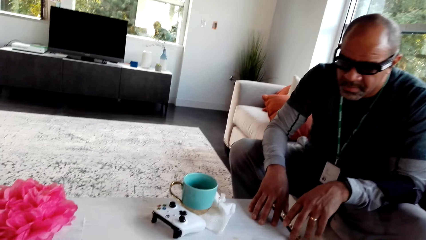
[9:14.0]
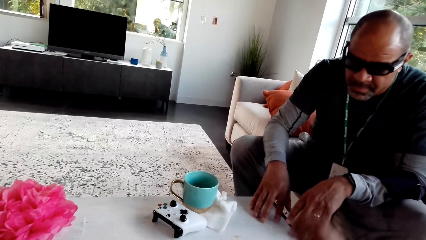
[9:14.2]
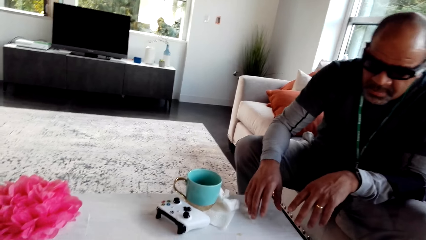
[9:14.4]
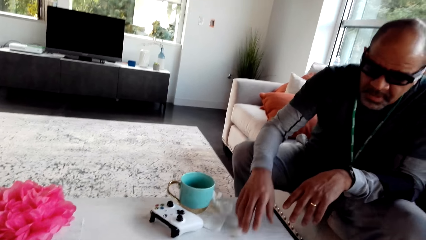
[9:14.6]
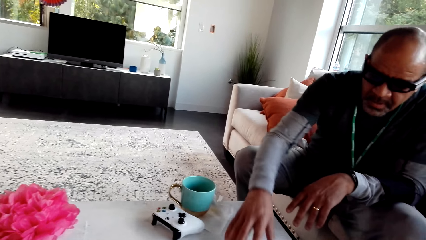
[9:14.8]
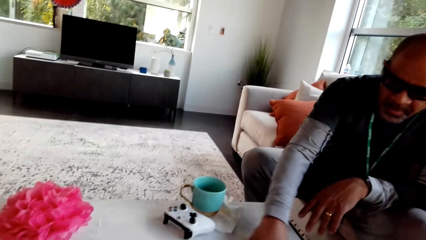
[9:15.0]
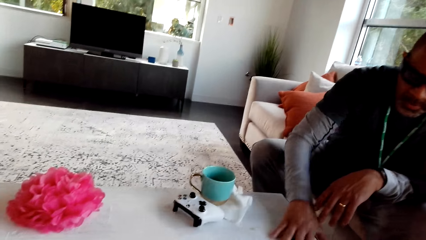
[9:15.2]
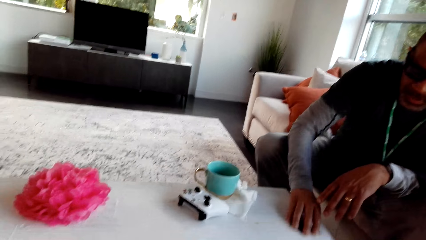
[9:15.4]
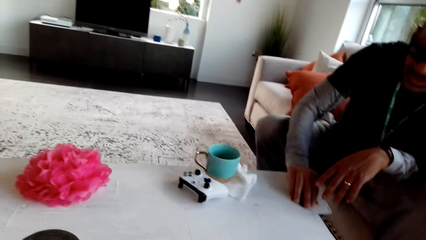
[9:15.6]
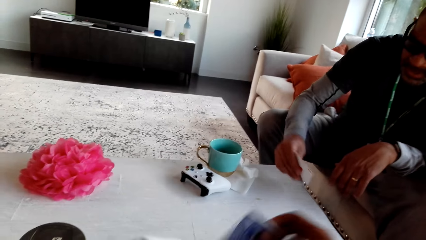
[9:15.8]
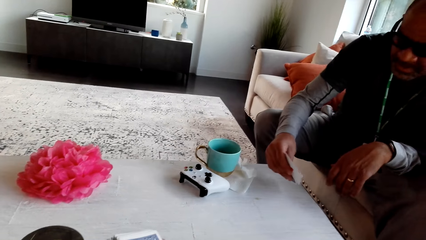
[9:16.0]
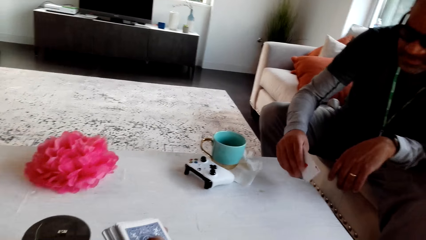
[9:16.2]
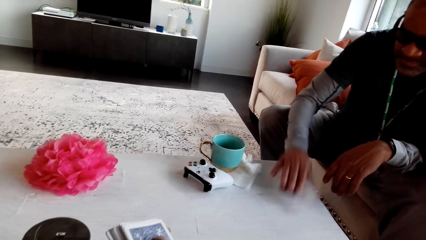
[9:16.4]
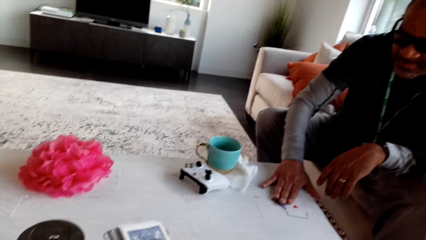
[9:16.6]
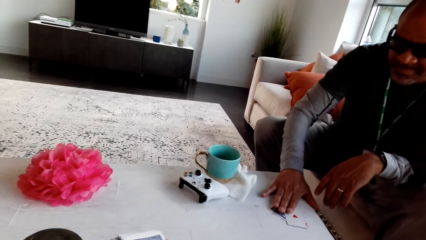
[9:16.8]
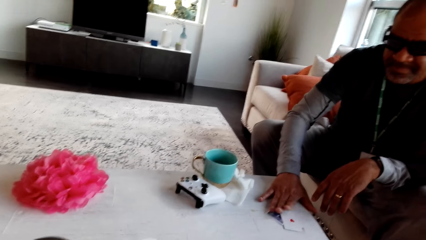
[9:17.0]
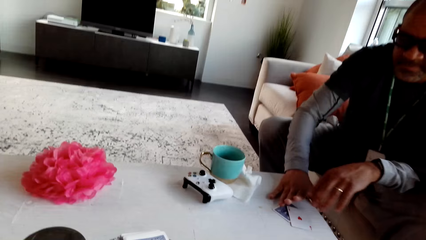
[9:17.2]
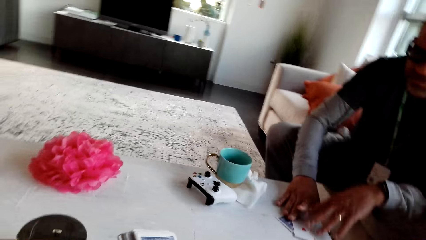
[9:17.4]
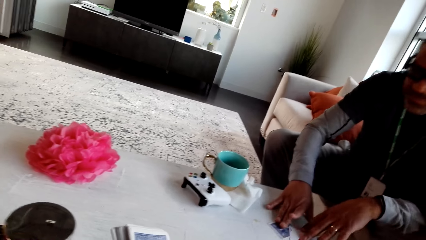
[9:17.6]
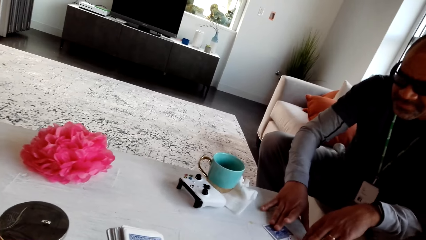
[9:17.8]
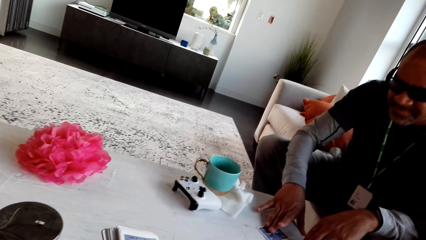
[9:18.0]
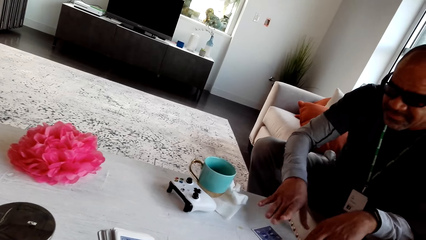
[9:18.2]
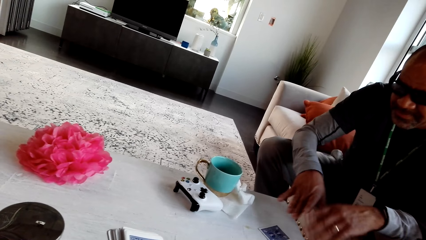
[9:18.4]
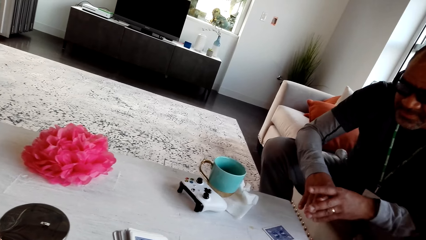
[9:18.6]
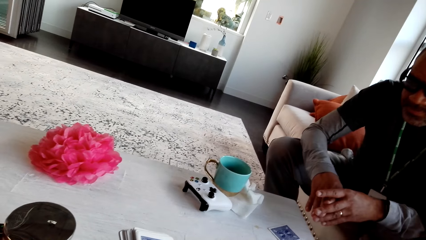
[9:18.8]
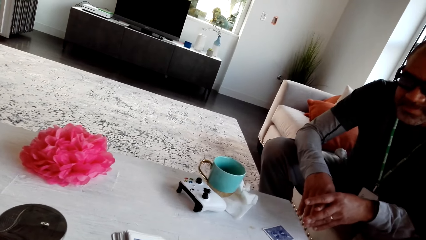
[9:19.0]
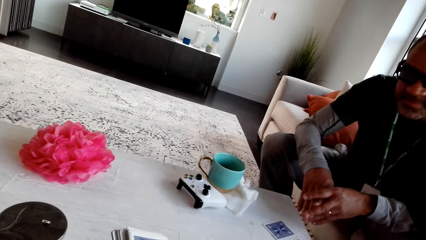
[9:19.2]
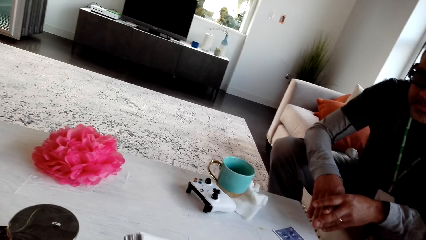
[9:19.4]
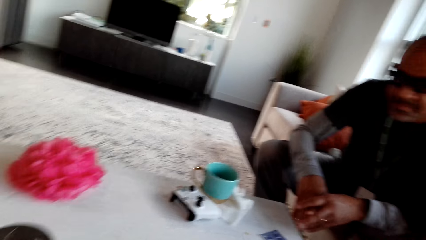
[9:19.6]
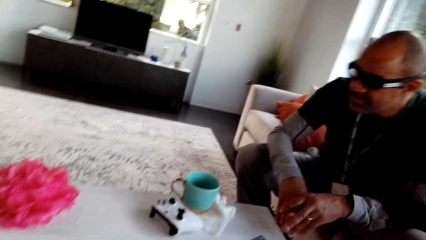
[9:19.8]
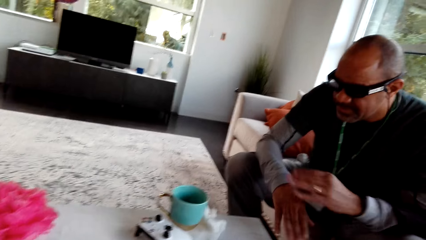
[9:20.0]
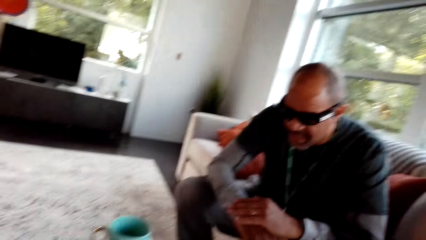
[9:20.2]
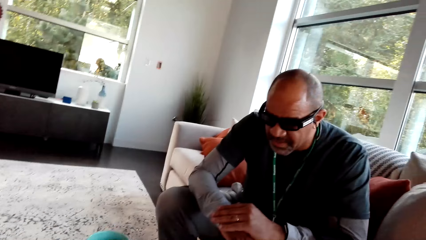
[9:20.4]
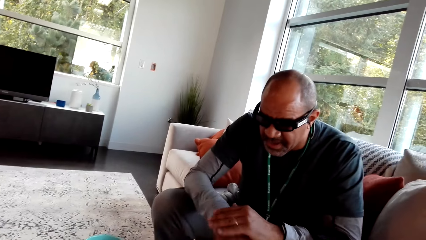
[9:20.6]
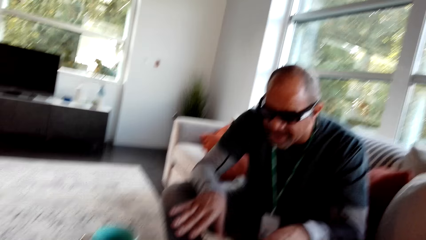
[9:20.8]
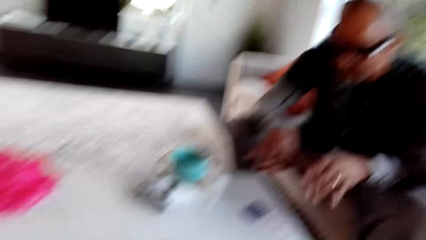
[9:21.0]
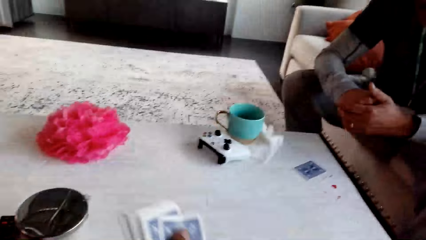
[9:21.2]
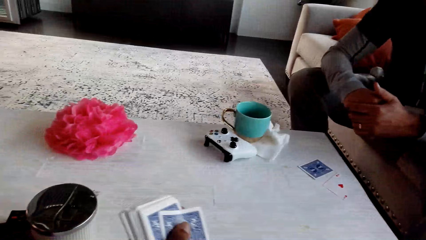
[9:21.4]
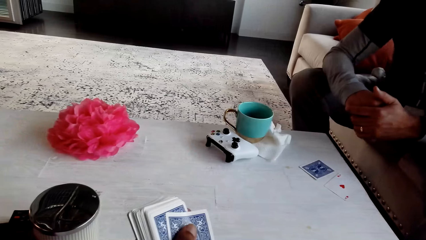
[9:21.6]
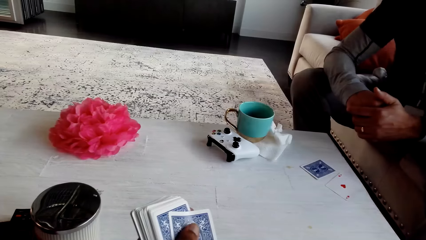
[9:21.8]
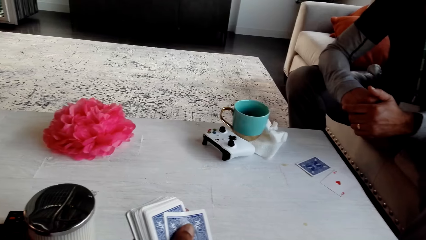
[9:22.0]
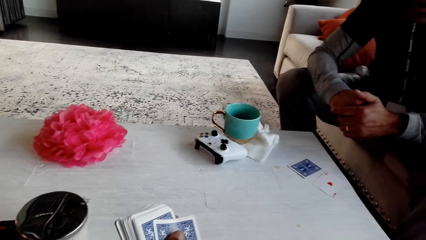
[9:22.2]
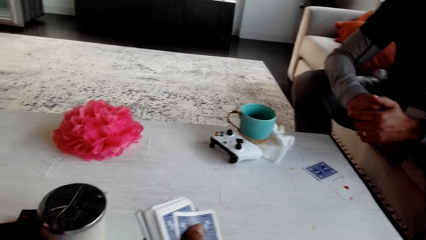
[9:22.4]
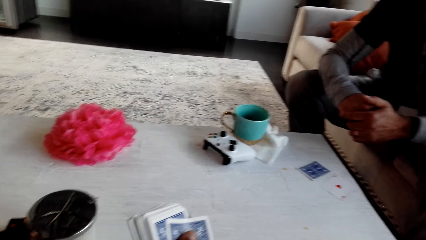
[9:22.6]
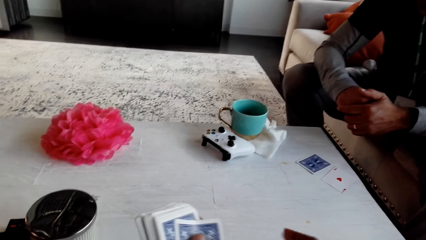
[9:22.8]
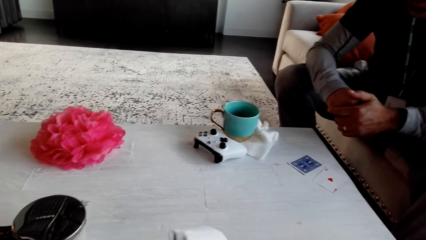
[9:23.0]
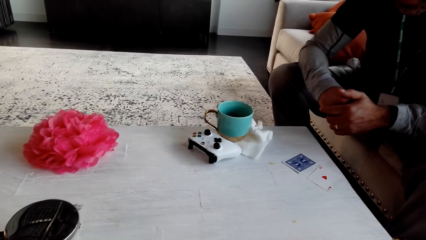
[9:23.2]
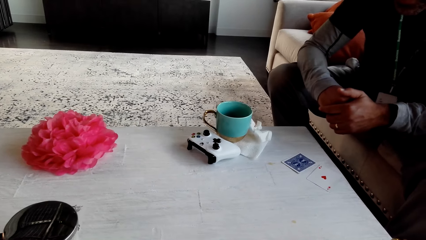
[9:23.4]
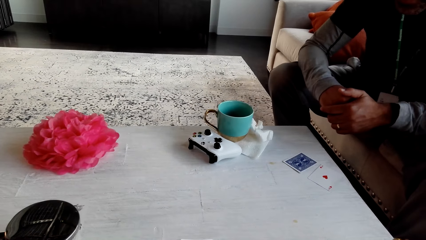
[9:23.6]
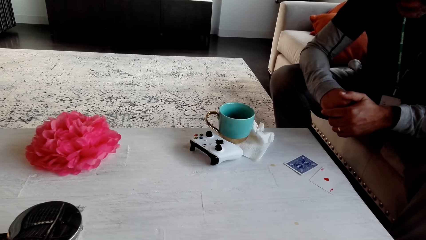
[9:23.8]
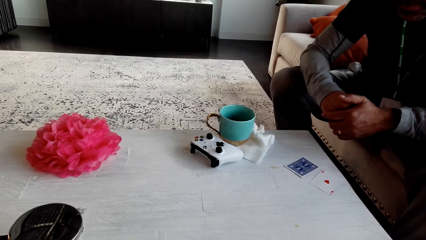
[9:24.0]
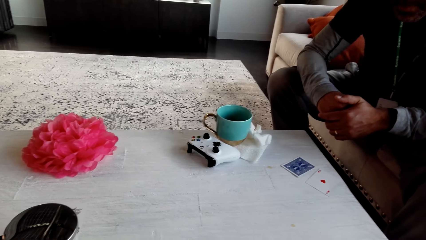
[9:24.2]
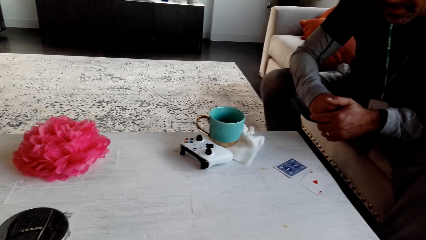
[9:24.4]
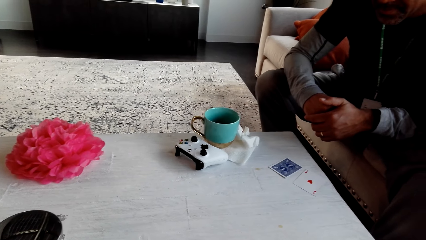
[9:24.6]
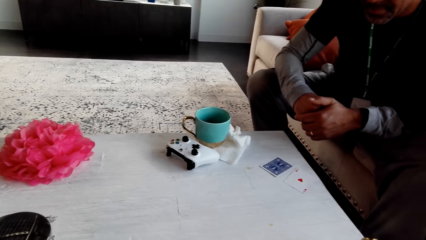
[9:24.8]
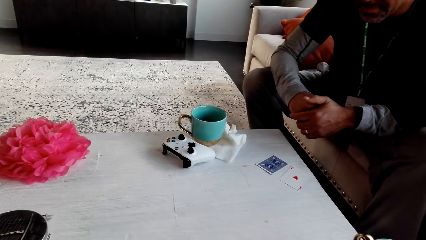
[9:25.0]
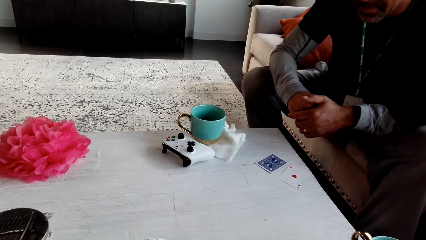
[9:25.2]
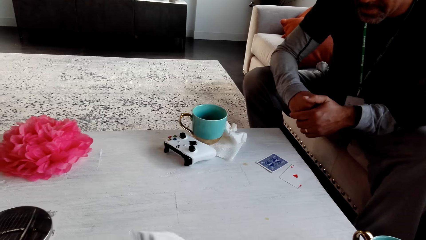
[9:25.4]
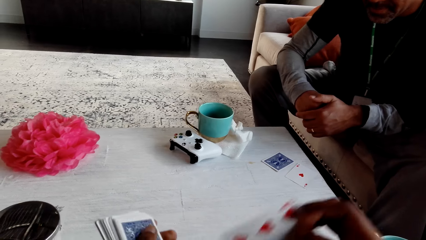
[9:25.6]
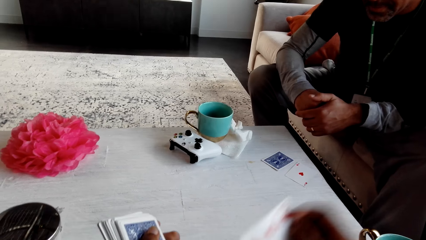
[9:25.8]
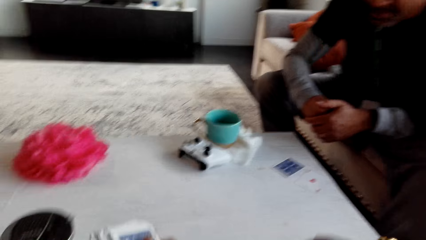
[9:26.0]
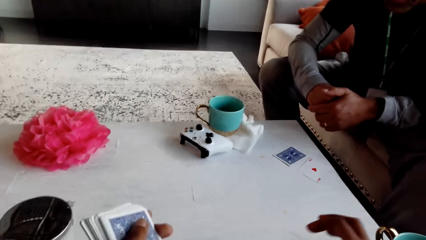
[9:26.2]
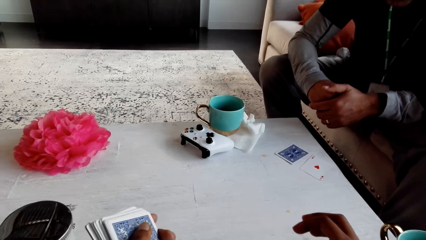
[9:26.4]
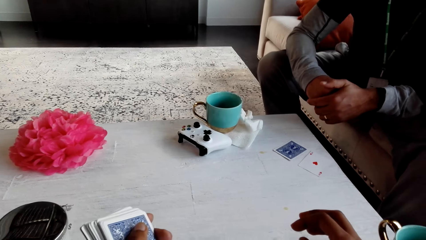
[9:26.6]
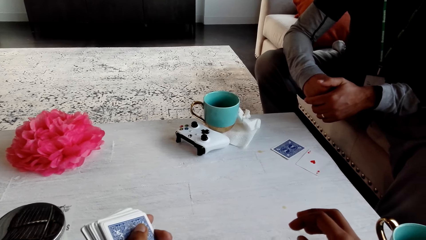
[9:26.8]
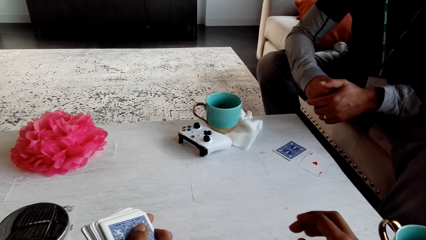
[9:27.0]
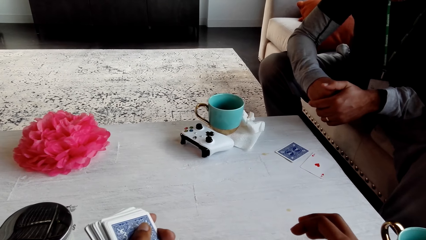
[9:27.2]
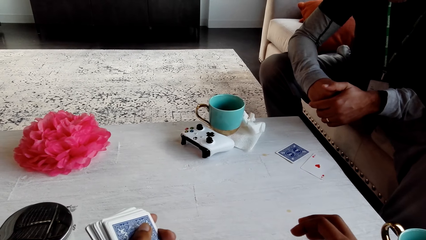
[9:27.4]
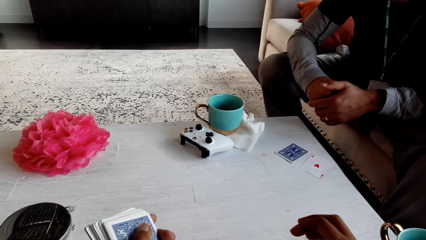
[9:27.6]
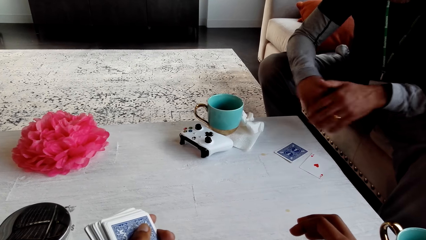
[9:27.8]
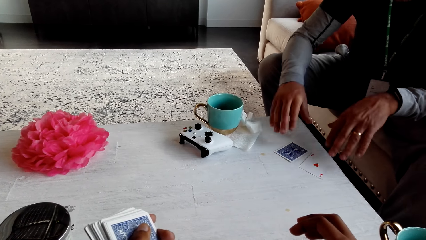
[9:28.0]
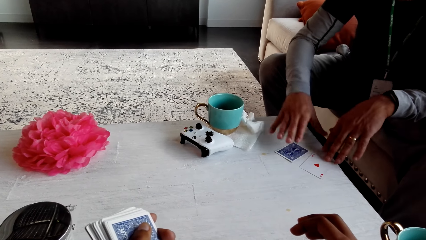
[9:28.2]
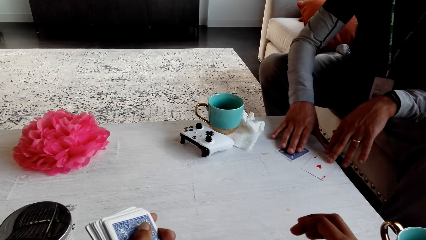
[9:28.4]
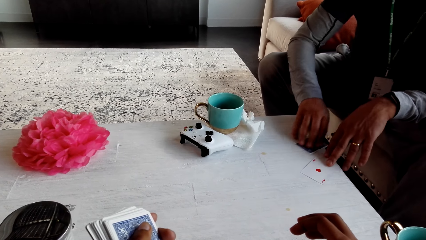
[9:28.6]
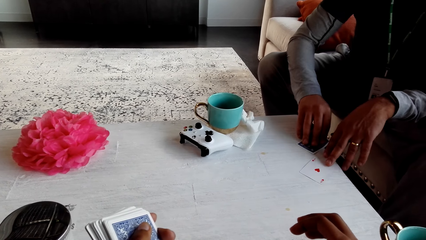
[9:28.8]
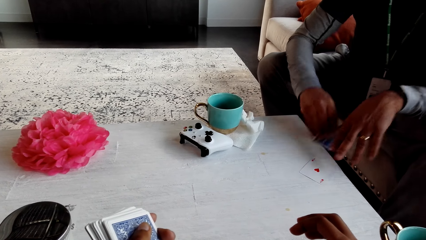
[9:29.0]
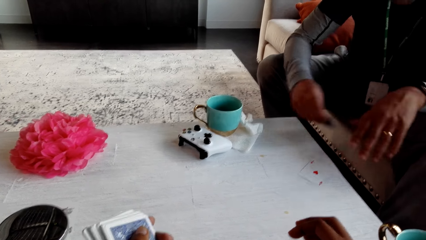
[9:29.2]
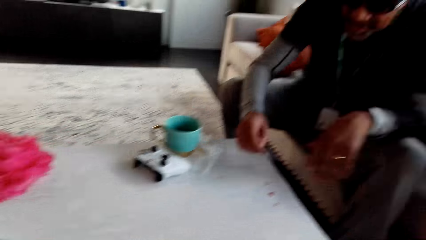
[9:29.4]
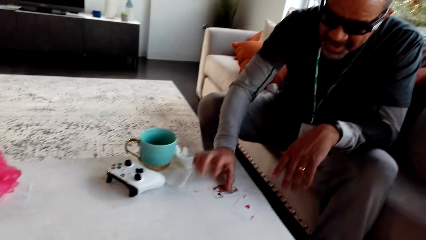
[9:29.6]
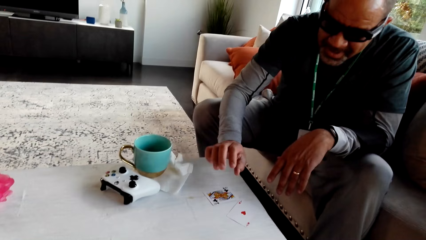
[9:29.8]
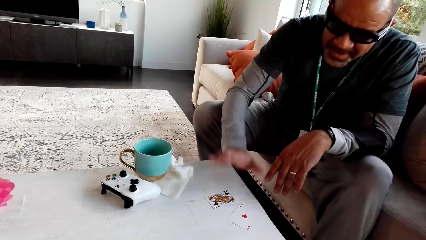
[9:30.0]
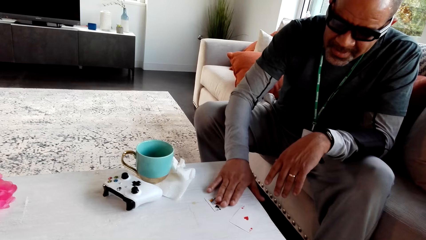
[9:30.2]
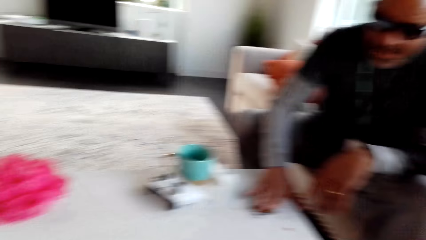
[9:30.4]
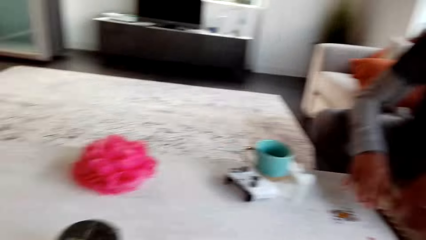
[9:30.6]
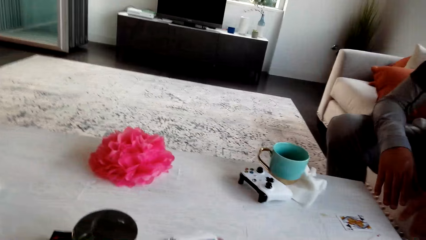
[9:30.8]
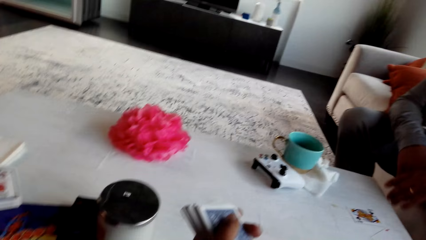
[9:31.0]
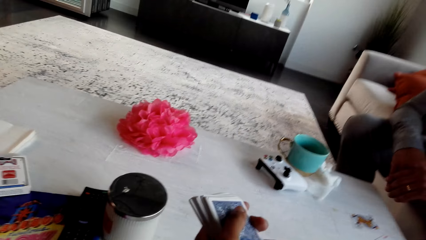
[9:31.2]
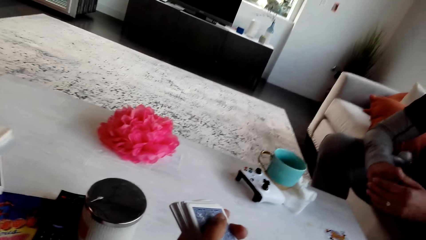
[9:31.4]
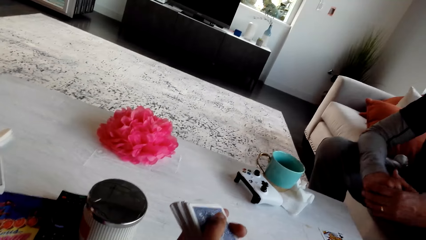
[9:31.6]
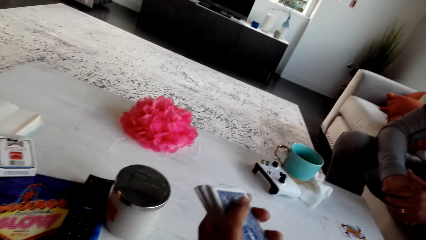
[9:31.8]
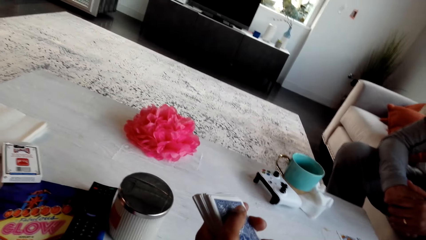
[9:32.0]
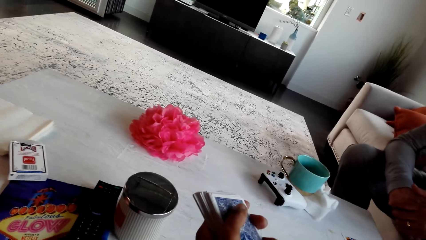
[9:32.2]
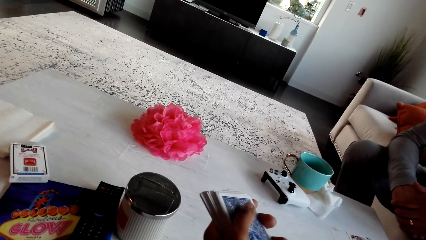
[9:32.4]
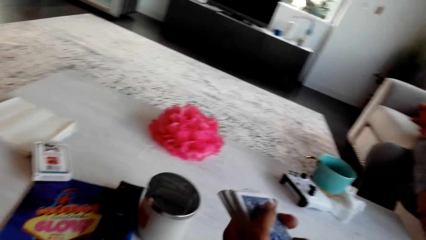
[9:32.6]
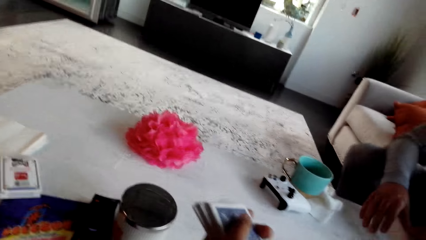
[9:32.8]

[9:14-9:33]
The camera wearer places a card on the table. A man picks cards from the table and places a card on the table. The camera wearer stares at the man. The man swings a hand. The camera wearer moves the card on the table. They stare at the table. They place the card on the table. The man flips the card on the table, picks the card, and places the card on the table. The camera wearer stares at the table. They place cards on the table.
